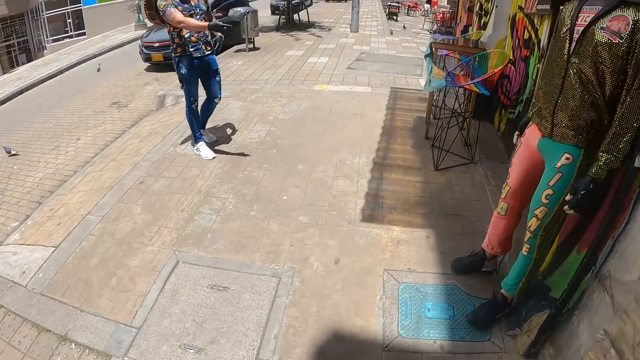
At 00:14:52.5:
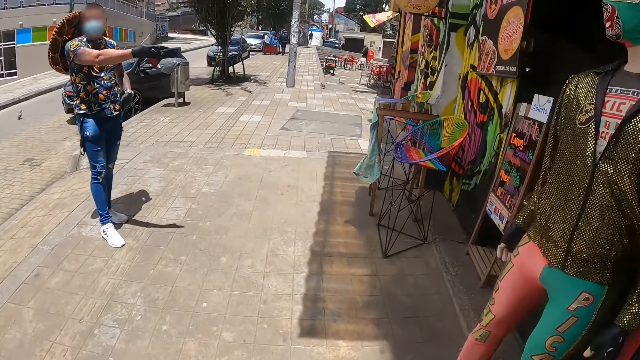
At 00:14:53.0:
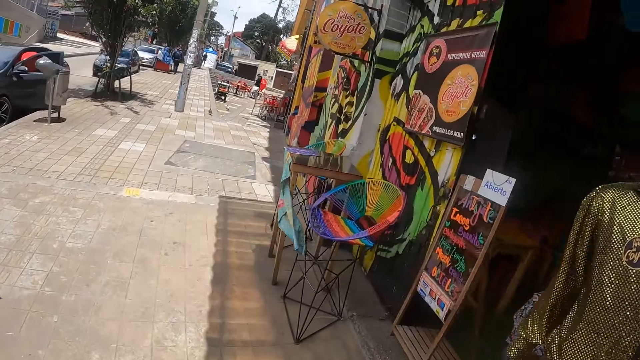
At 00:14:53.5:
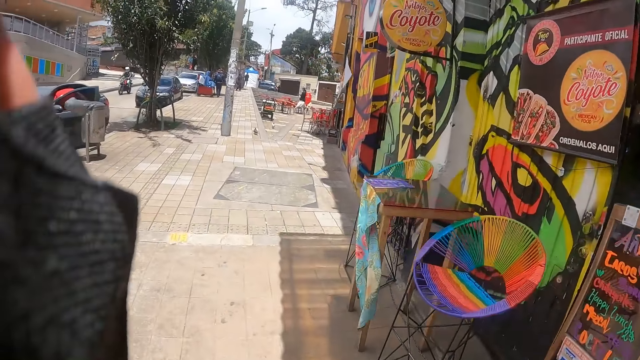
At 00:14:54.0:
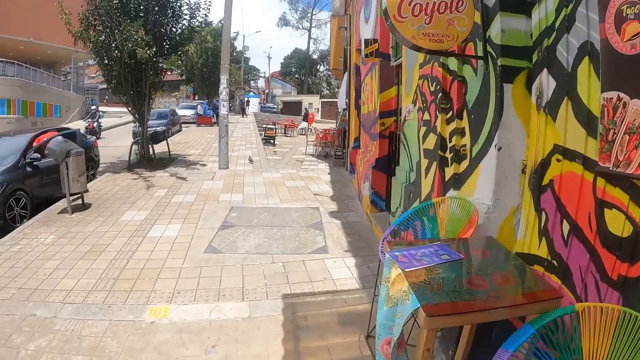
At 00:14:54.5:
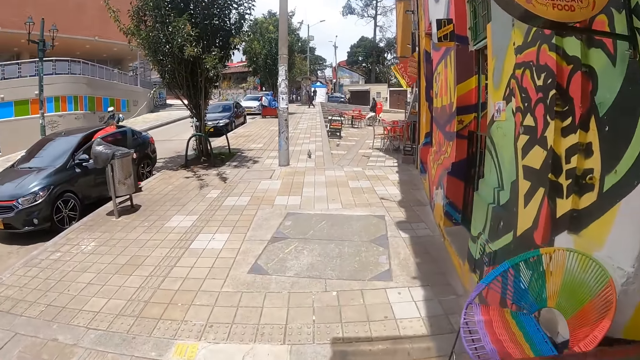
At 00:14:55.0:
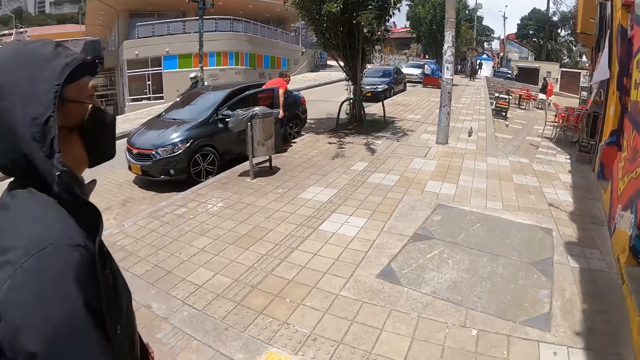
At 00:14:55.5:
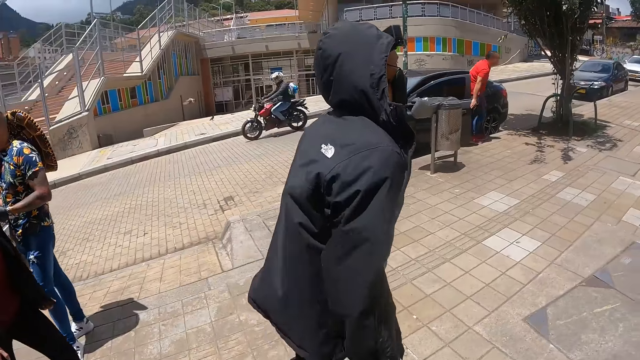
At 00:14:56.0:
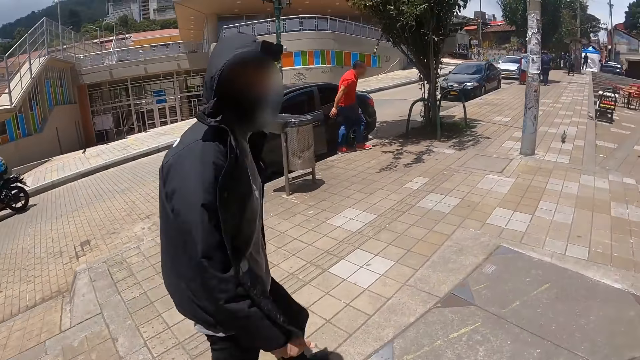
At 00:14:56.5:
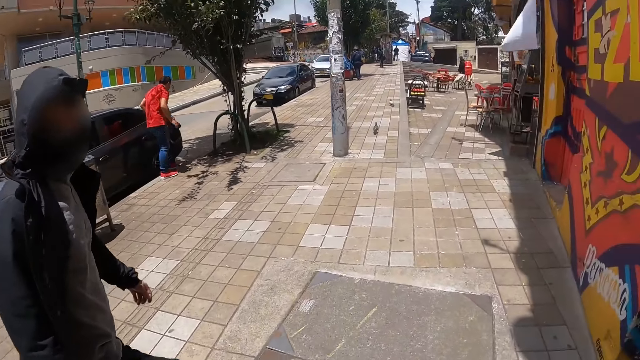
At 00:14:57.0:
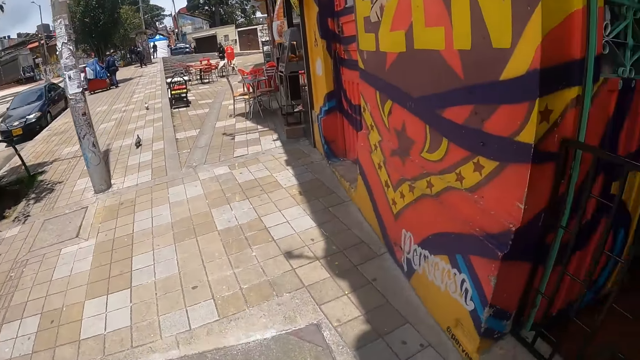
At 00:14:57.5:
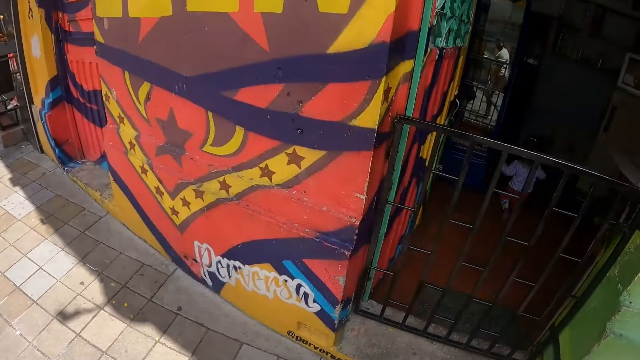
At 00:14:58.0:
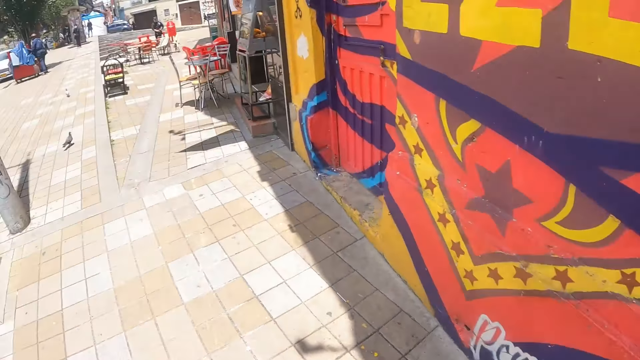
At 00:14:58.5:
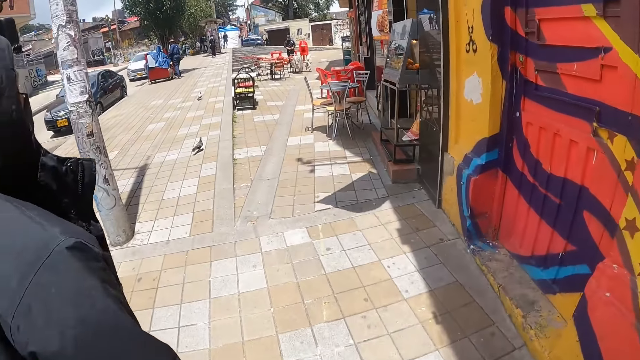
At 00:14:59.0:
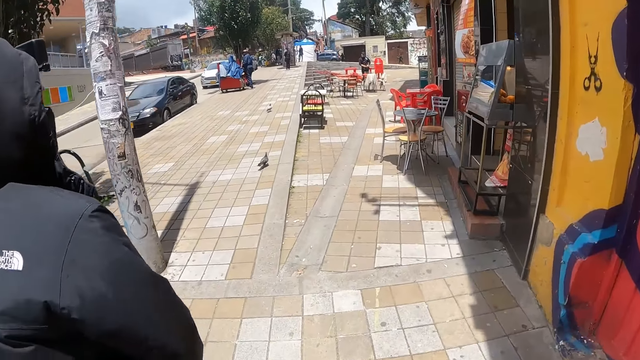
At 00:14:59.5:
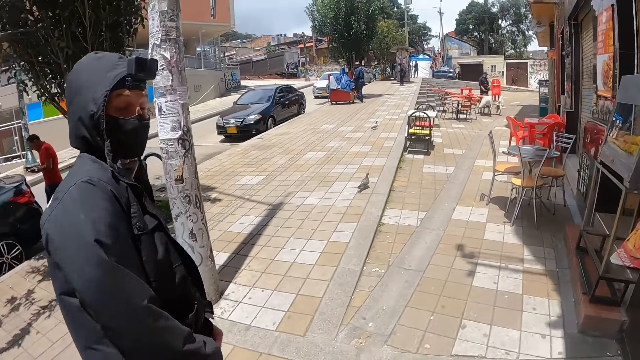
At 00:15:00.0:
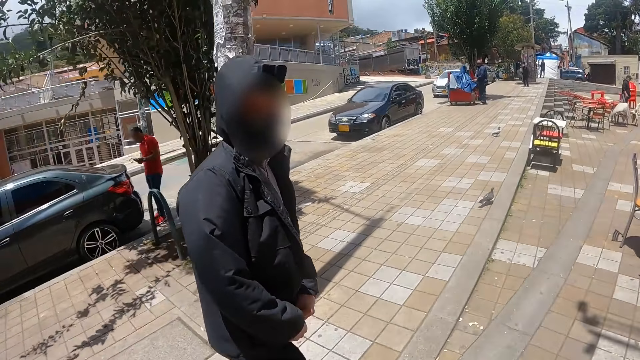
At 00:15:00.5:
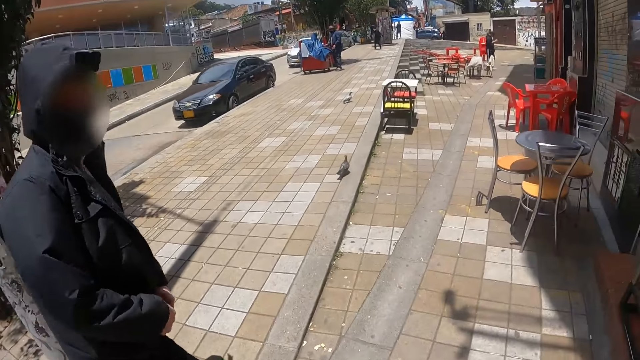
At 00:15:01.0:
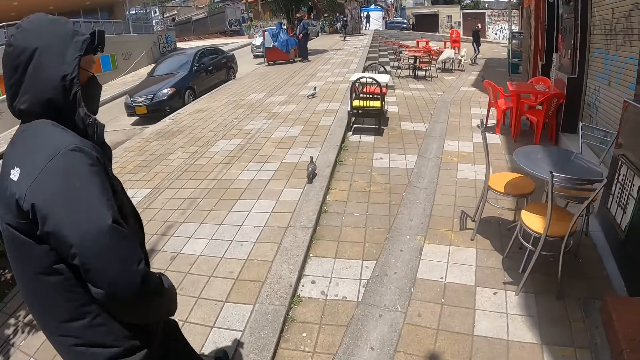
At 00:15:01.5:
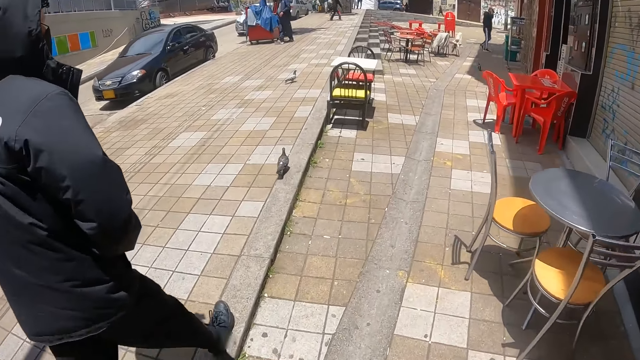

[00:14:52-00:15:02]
The camera wearer discusses with a man. They adjust the camera. They walk around the pavement. They look around.

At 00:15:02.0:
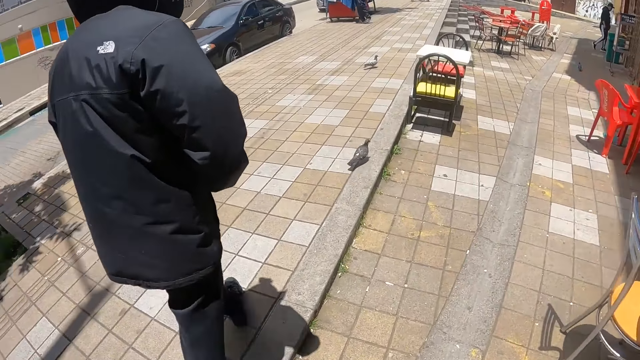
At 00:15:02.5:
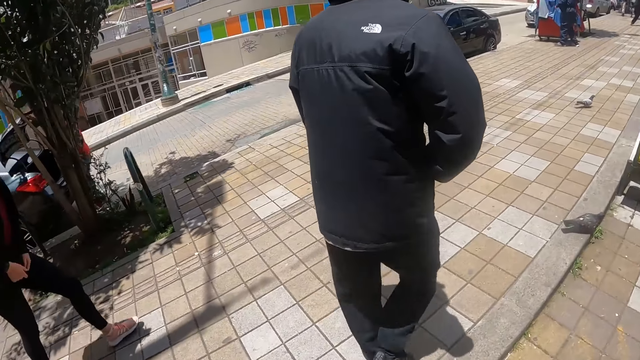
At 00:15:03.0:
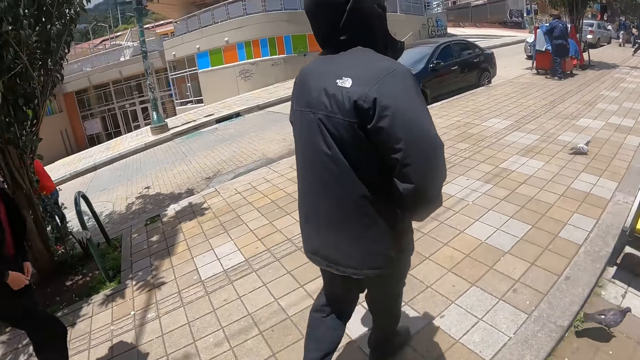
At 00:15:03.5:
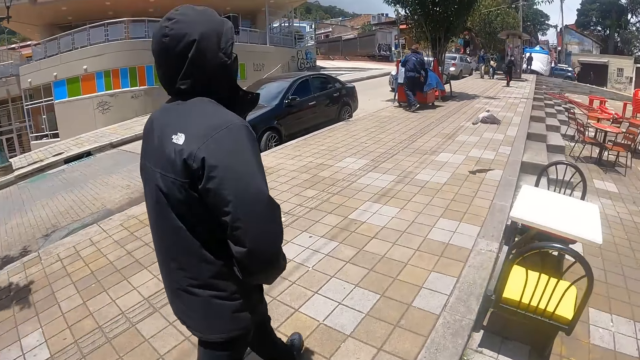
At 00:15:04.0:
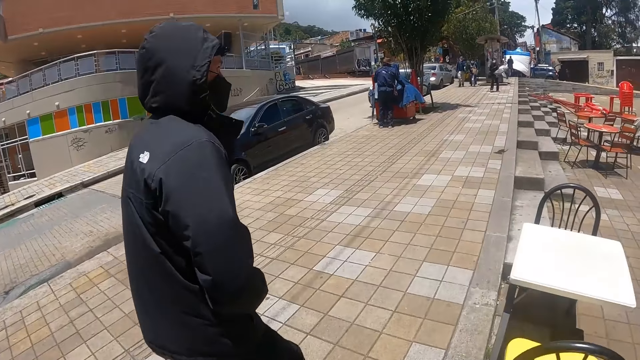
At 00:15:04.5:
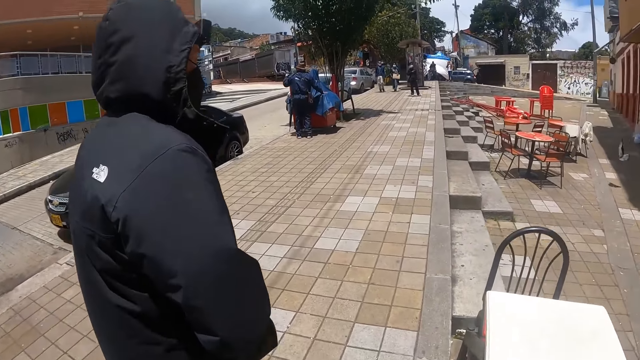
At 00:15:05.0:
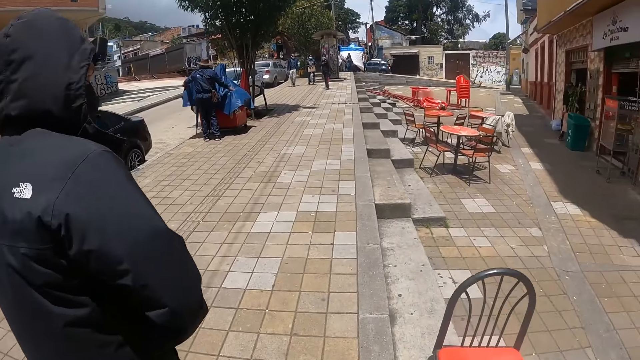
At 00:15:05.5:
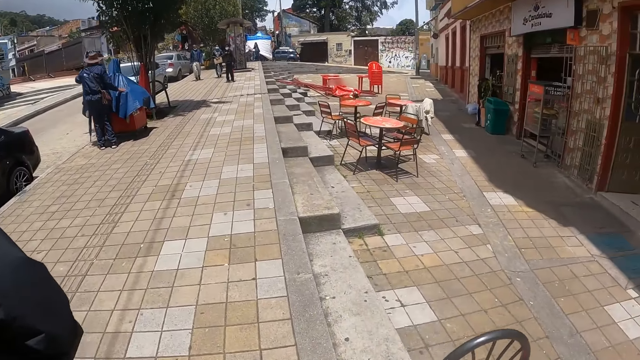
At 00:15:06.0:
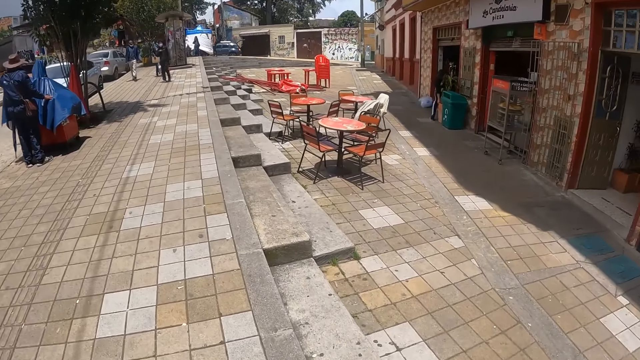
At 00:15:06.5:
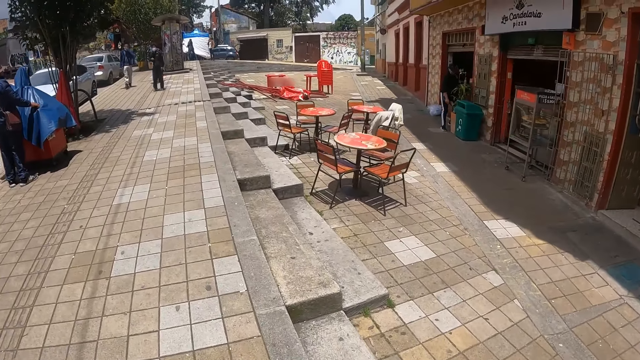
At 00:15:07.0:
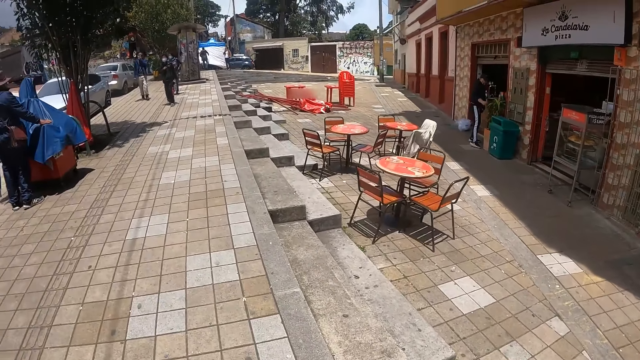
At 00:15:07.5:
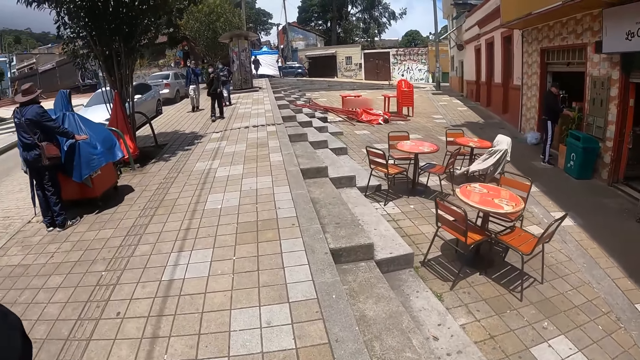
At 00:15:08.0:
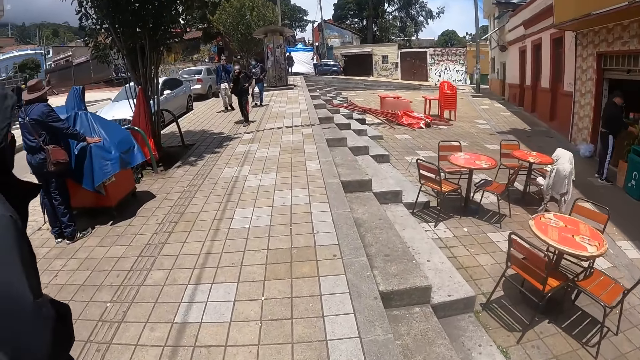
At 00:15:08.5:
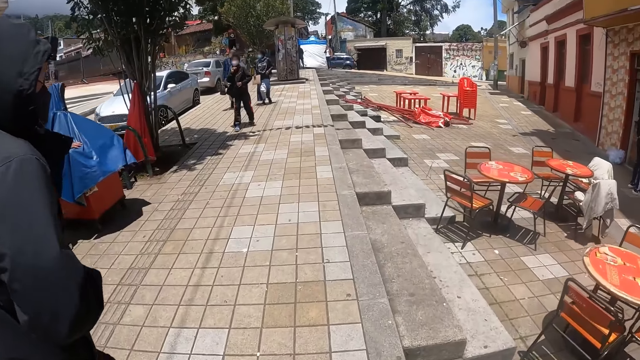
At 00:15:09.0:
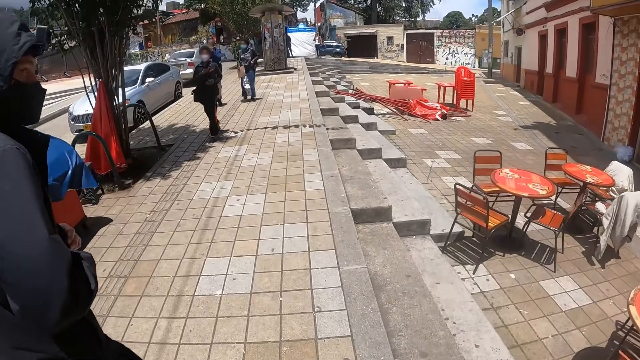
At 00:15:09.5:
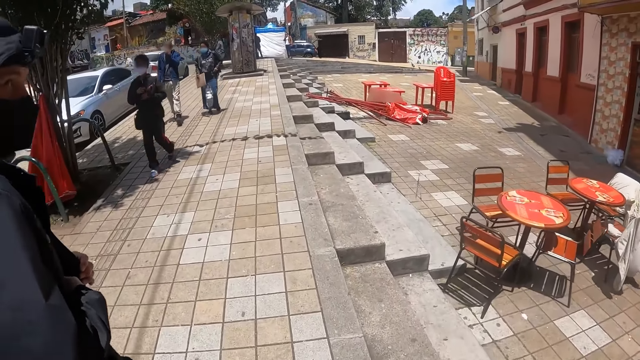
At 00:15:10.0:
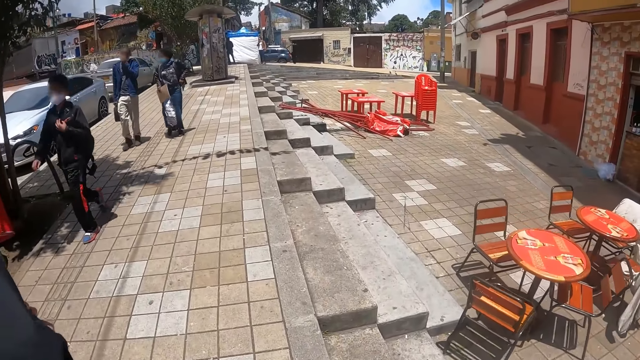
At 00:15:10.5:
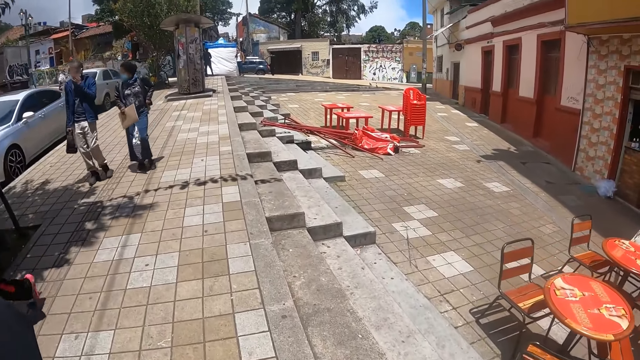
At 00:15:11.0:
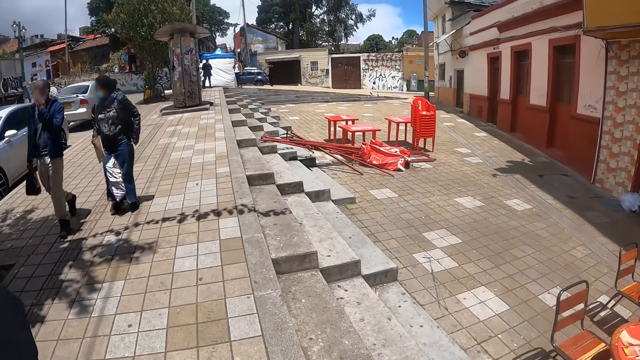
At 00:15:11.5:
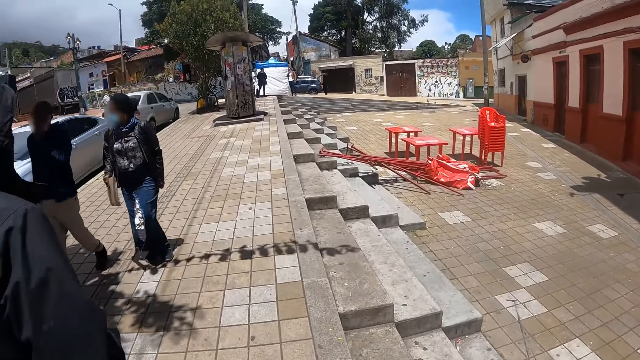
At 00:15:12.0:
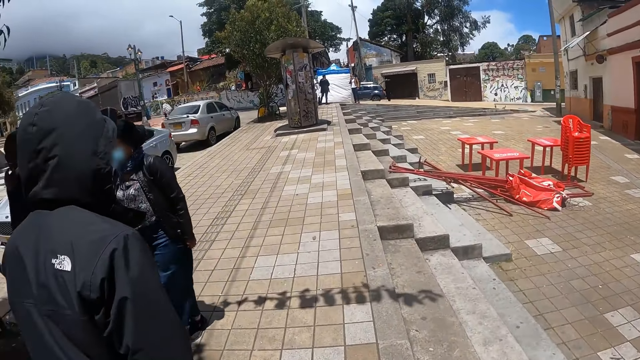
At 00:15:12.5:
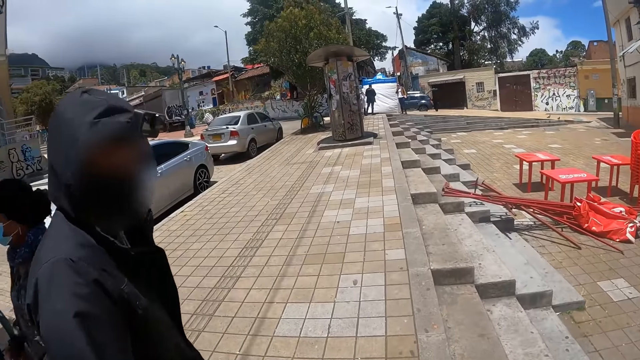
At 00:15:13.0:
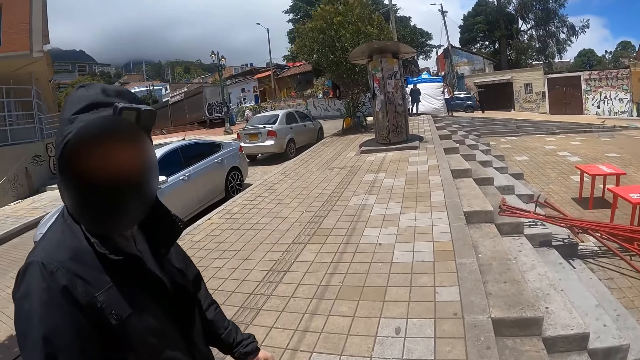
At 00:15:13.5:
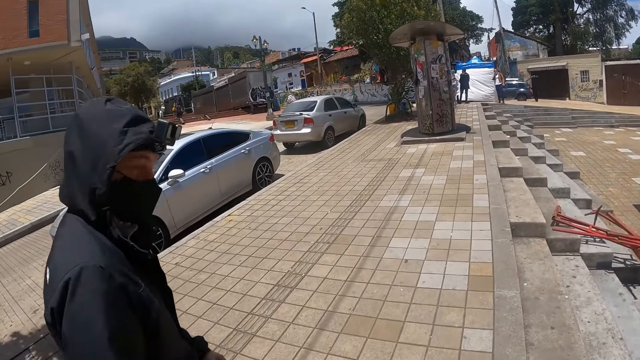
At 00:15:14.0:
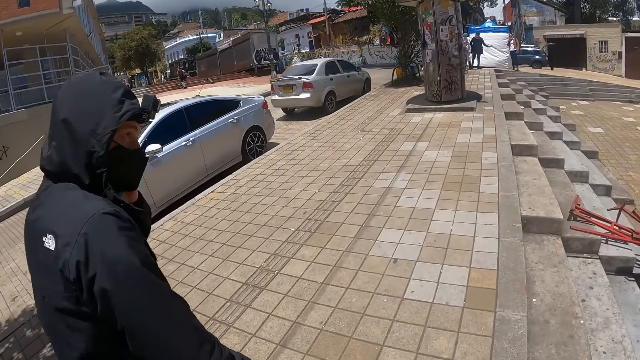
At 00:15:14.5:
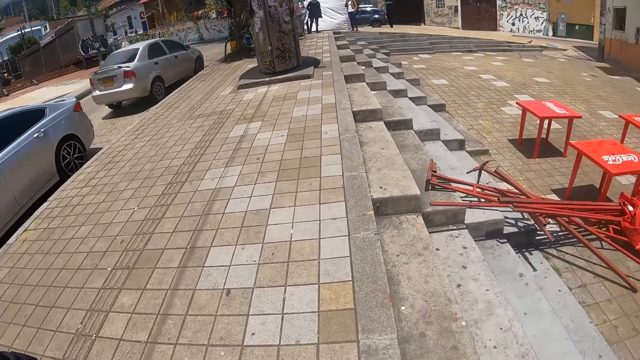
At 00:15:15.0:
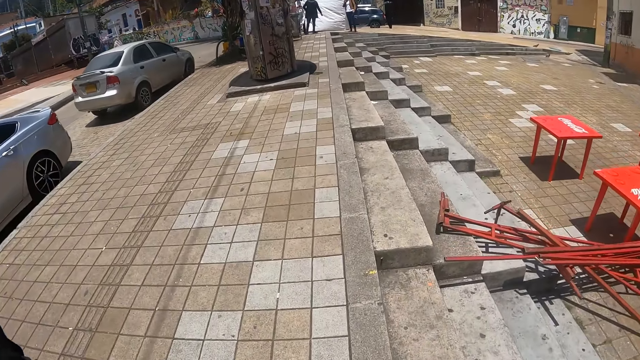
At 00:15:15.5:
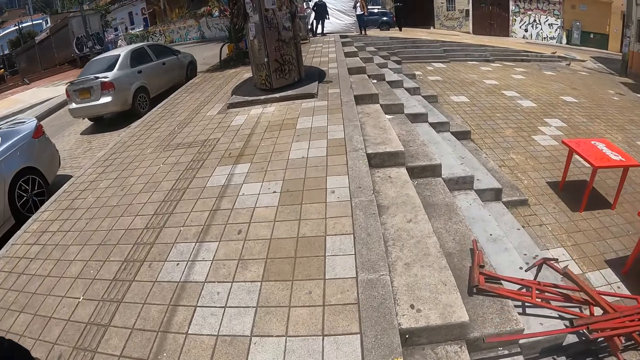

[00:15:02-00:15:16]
The camera wearer stares at a man. They look around. They walk around the pavement.
